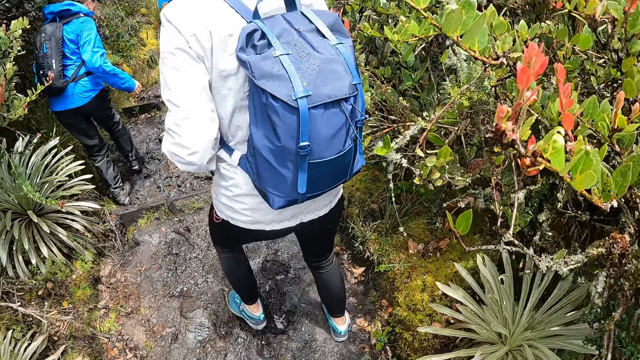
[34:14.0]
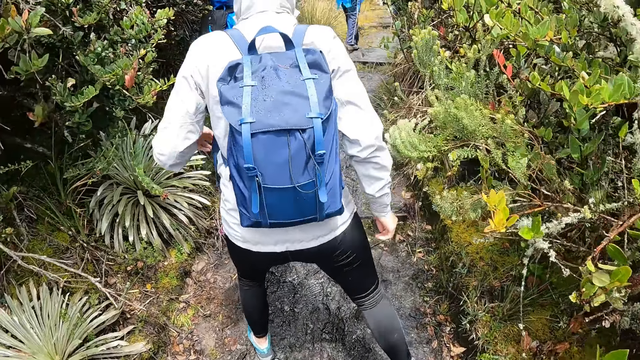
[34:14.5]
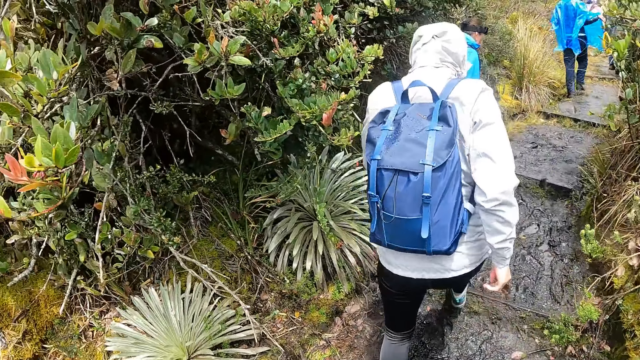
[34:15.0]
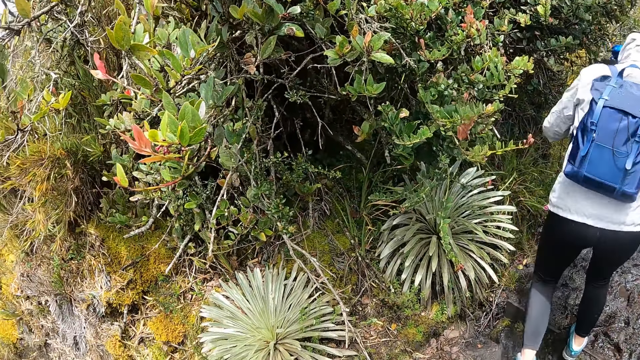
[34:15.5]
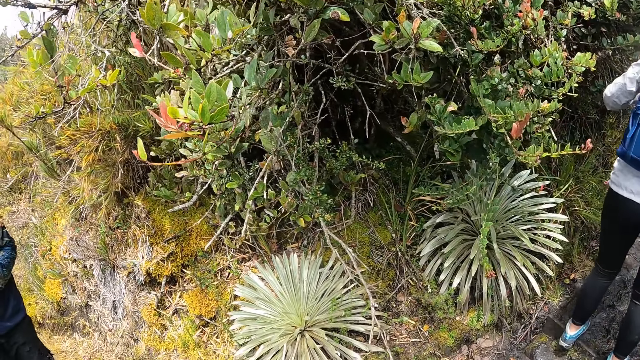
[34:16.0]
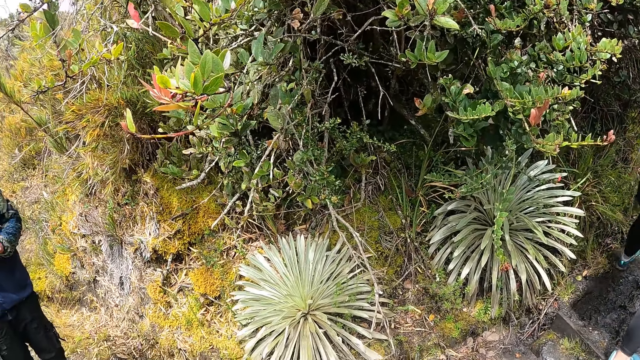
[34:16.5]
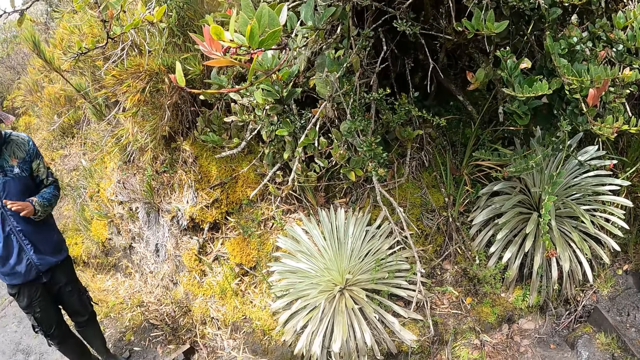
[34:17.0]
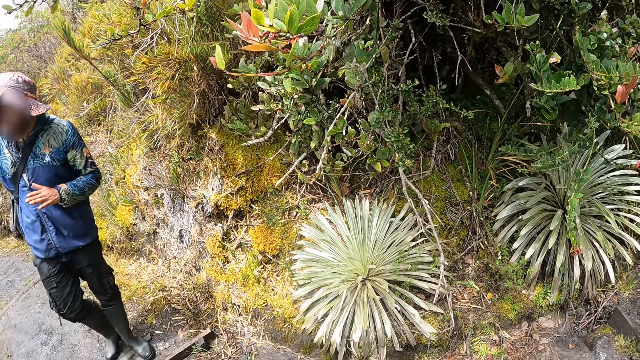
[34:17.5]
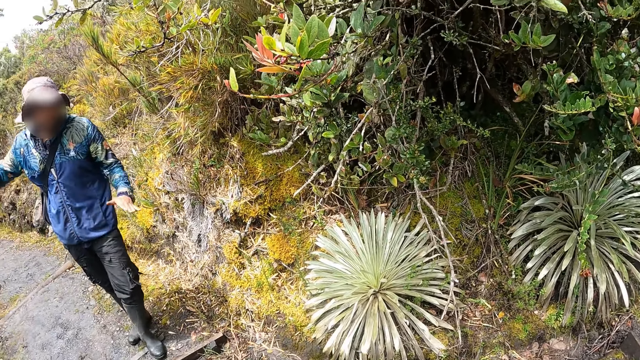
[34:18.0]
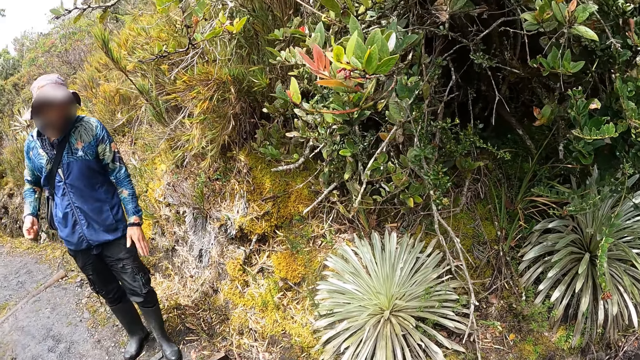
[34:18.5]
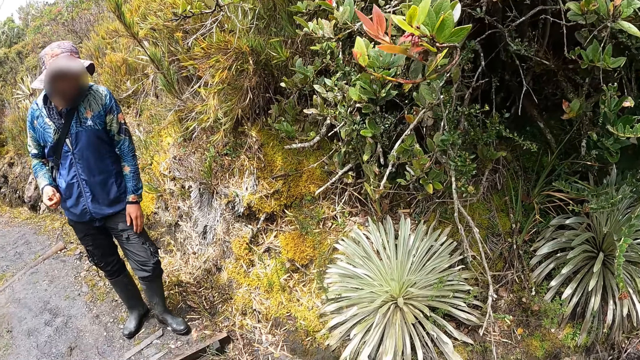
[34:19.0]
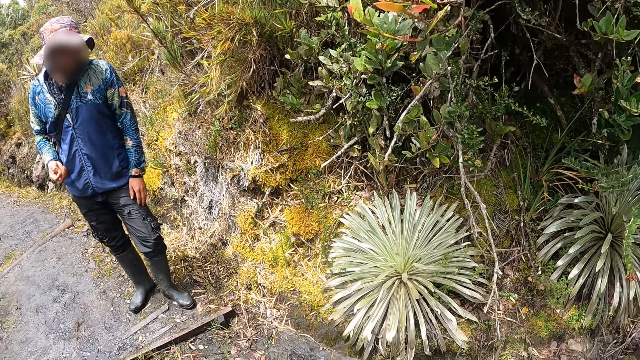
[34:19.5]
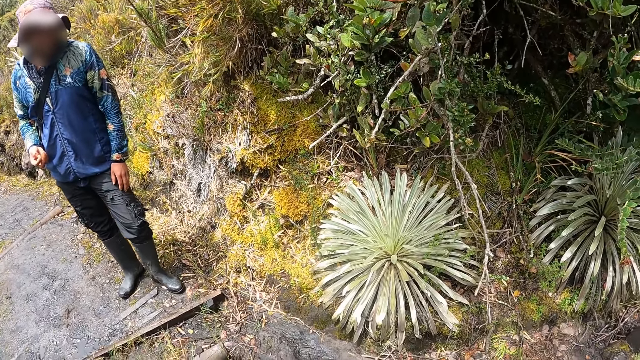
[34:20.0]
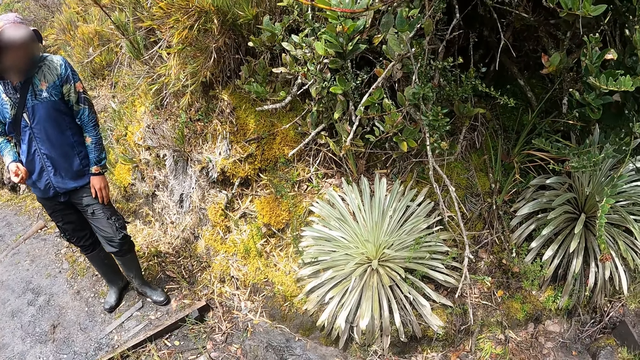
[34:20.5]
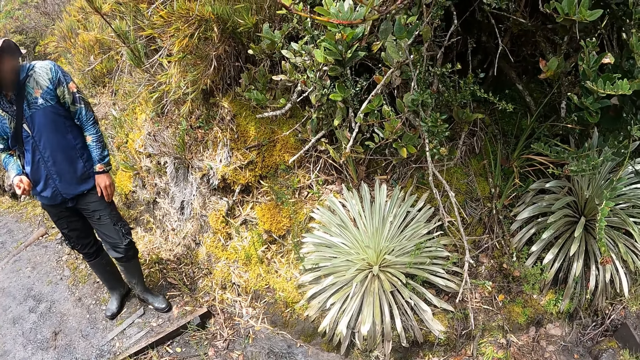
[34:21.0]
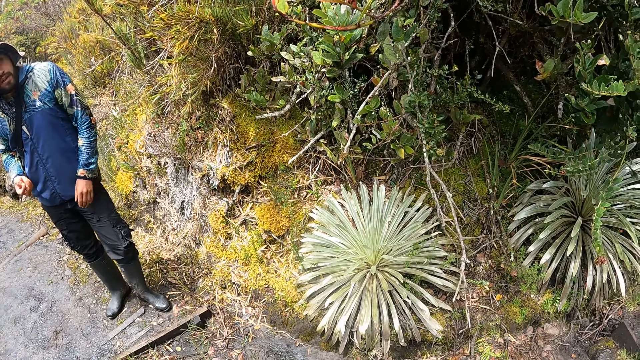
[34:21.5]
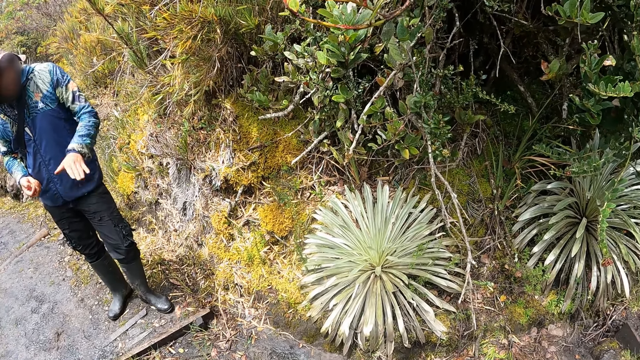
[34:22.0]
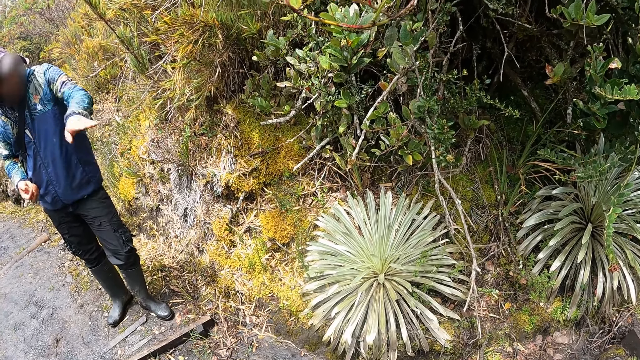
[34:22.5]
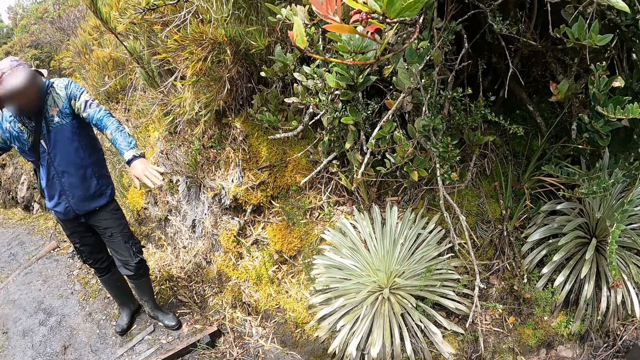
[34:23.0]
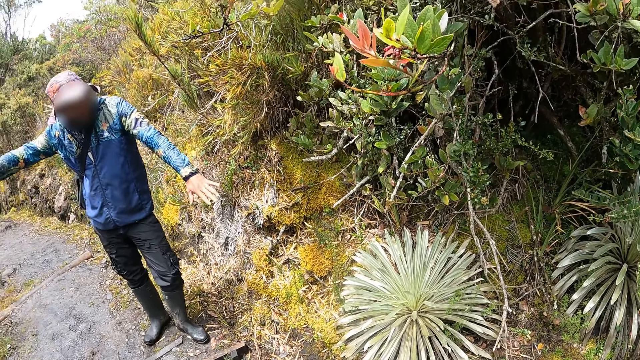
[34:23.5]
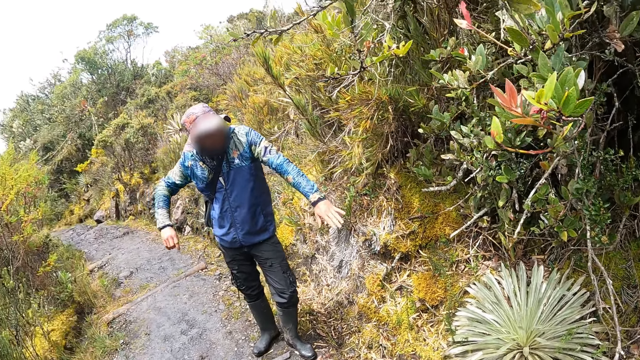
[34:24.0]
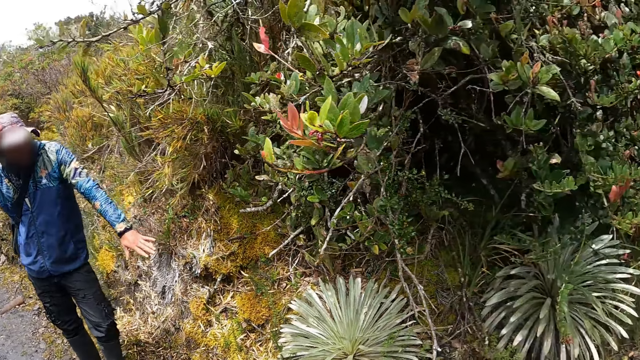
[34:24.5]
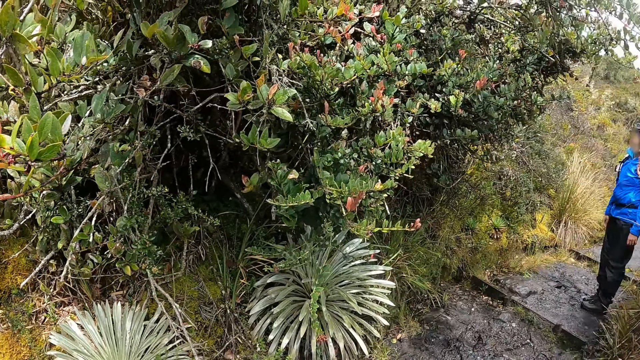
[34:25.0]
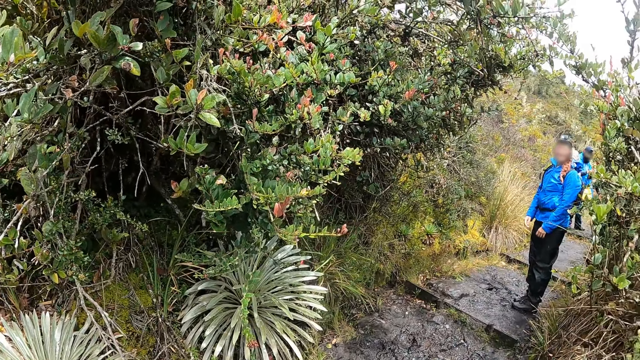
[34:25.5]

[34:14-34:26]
The man makes hand gestures with his left hand. He makes hand gestures with his left hand again. He makes hand gestures with his right hand.

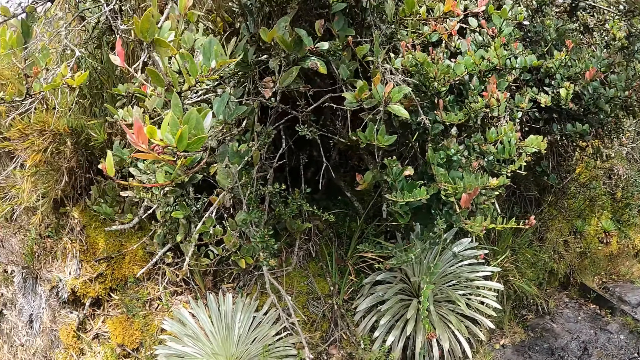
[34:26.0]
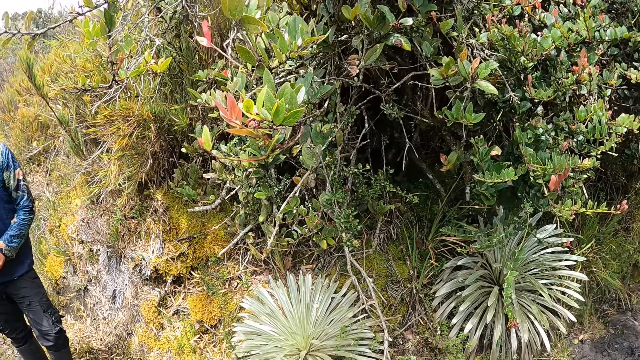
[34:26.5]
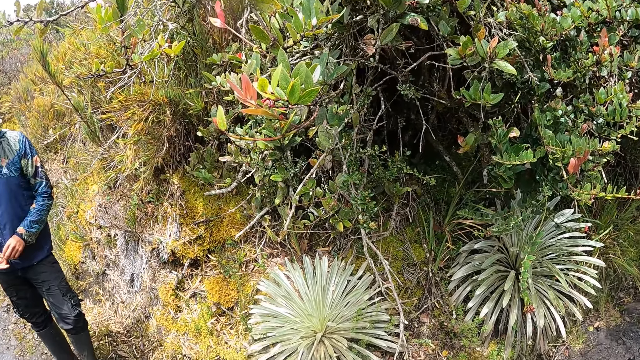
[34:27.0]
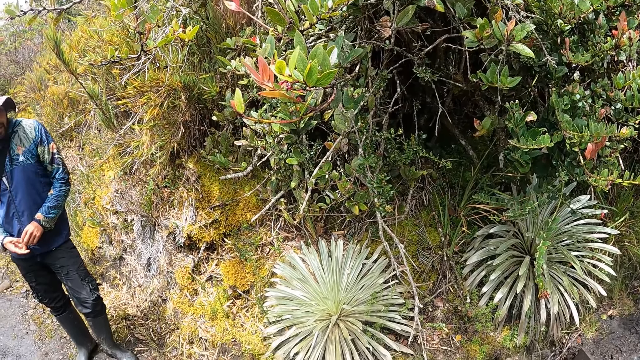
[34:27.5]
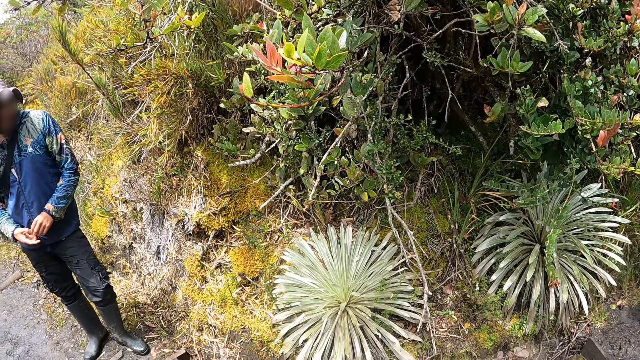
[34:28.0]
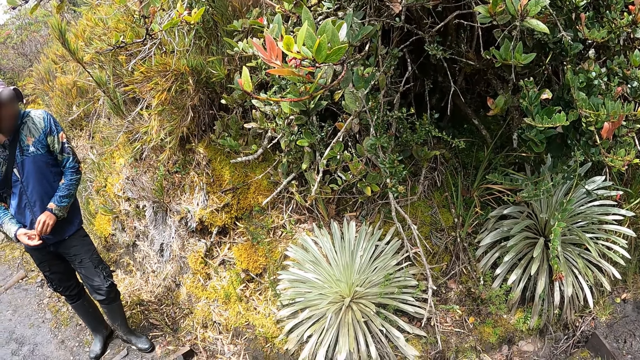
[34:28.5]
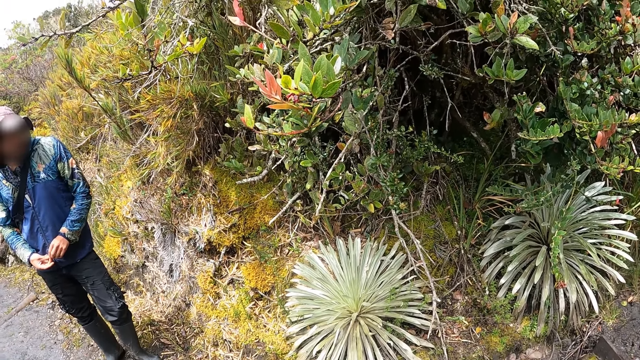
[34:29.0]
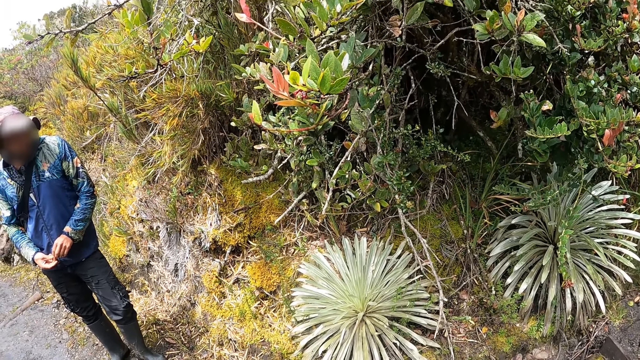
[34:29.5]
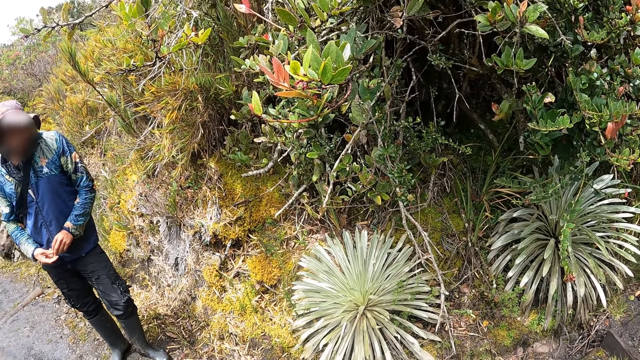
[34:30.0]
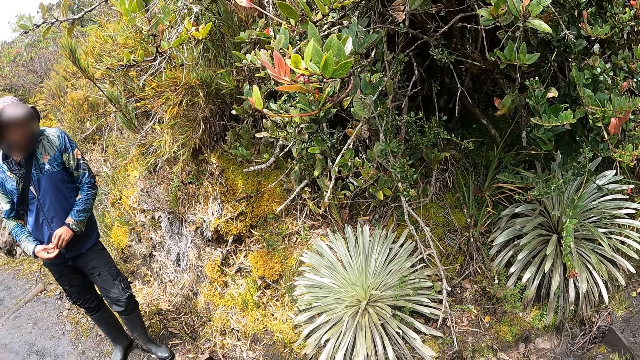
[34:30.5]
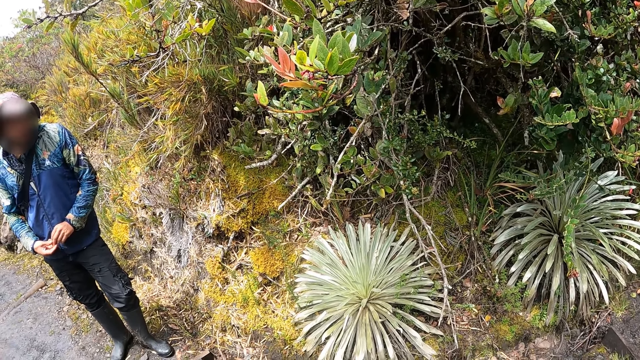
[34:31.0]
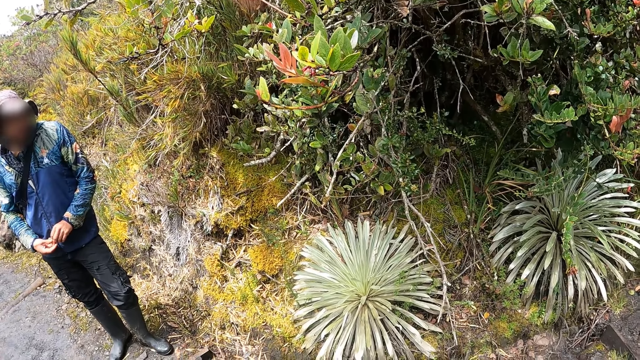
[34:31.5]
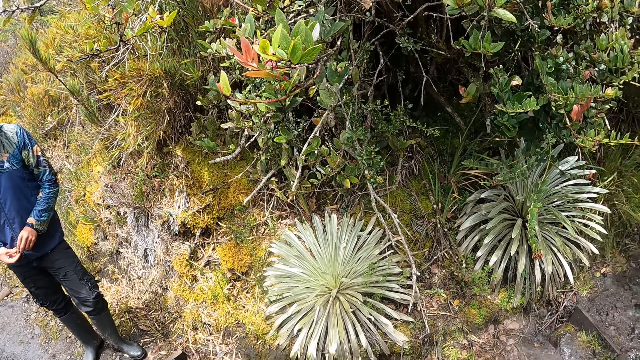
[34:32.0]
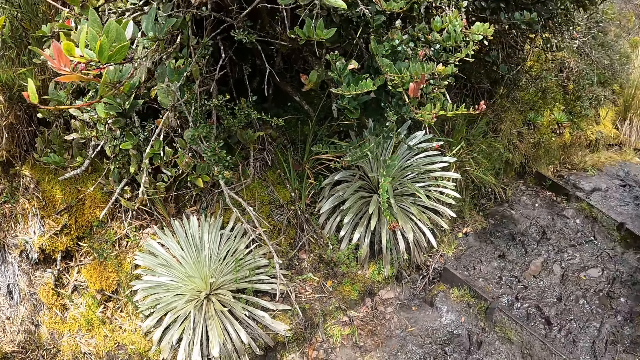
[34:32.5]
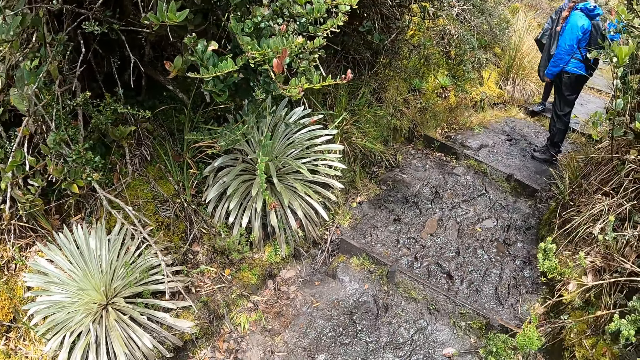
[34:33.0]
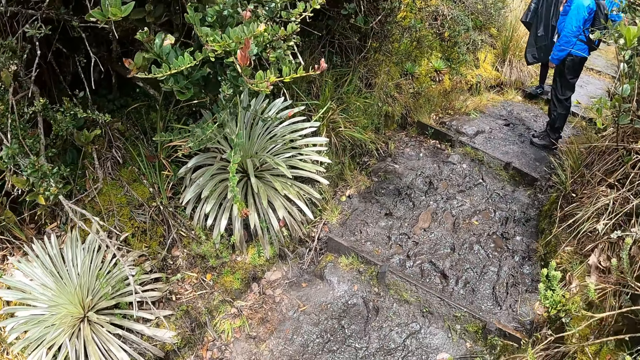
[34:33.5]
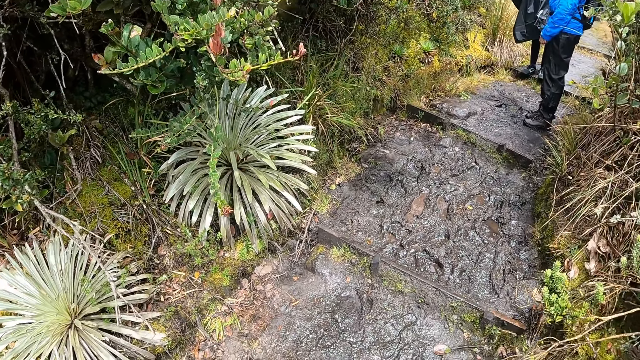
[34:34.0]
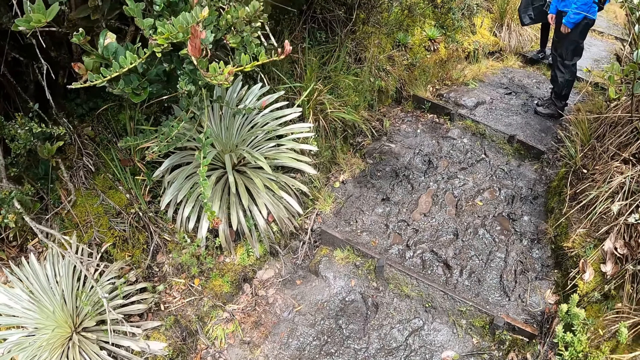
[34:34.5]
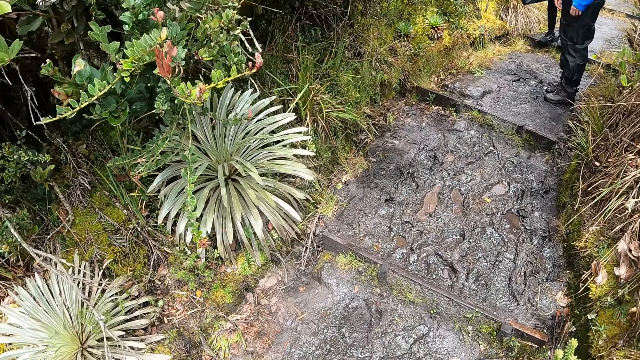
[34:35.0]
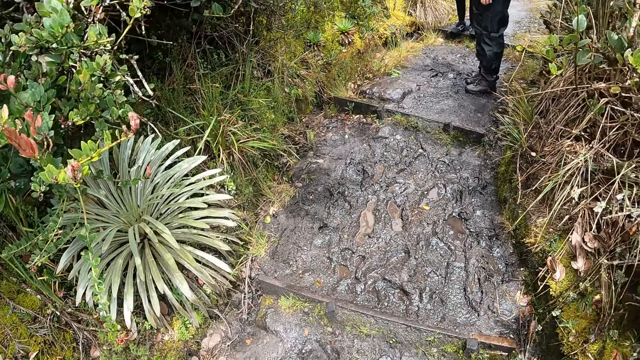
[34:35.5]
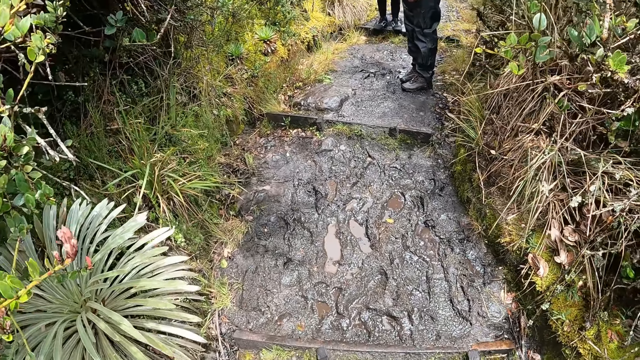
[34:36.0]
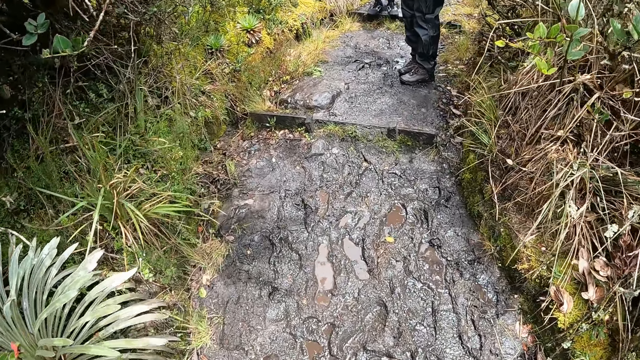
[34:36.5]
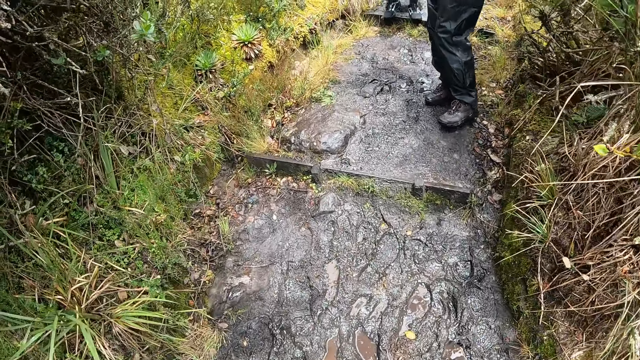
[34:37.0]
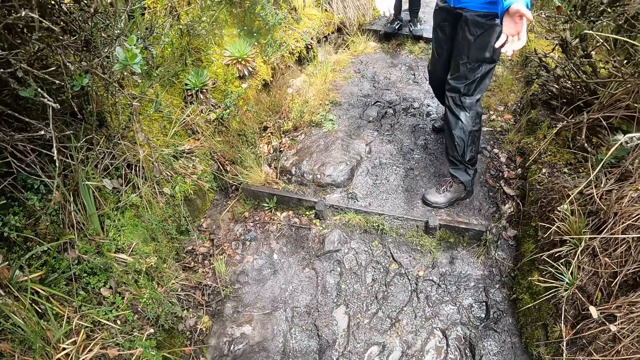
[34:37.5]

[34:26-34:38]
The camera wearer looks around. They climb up the hill.
